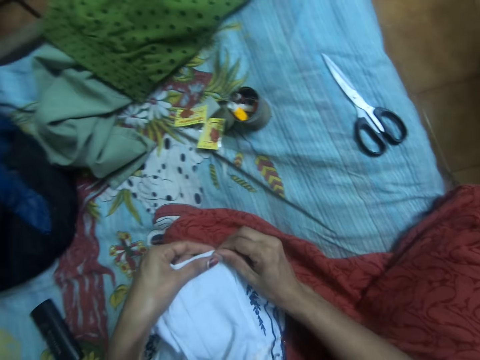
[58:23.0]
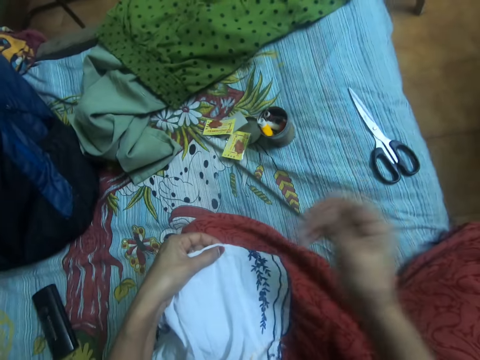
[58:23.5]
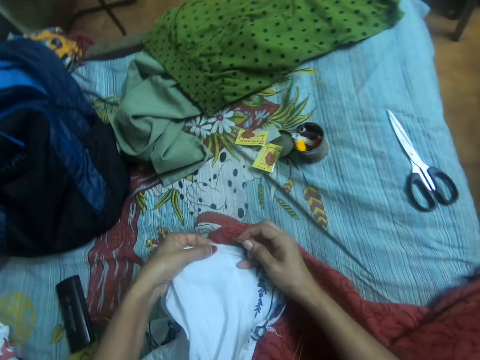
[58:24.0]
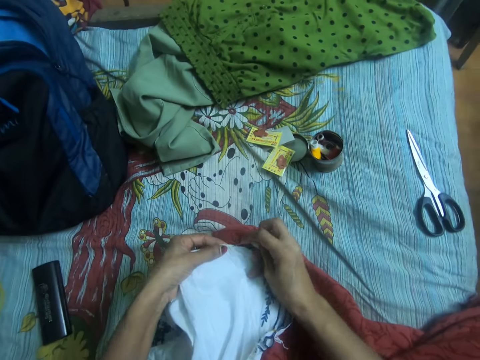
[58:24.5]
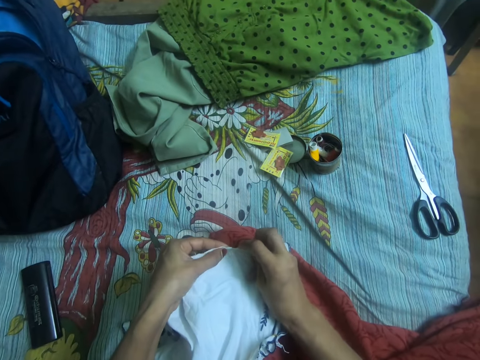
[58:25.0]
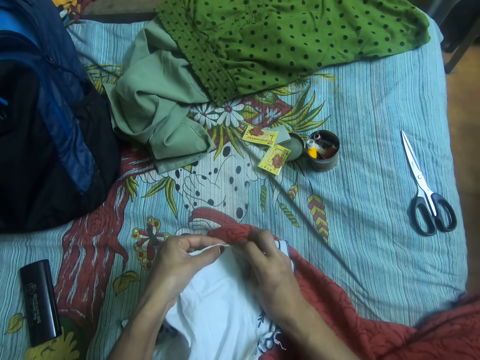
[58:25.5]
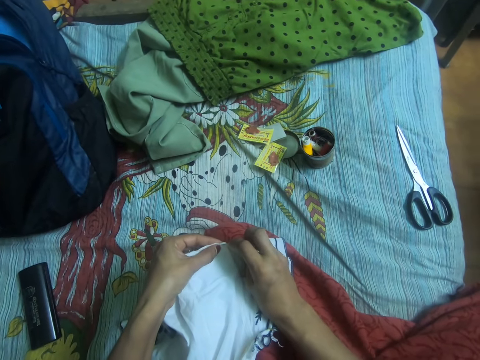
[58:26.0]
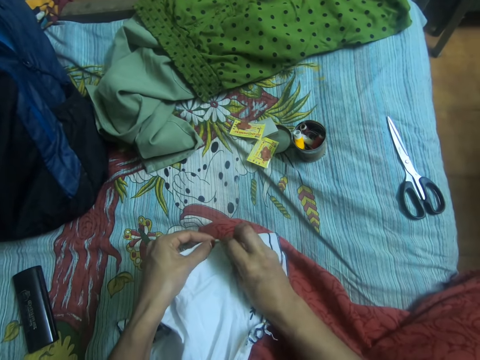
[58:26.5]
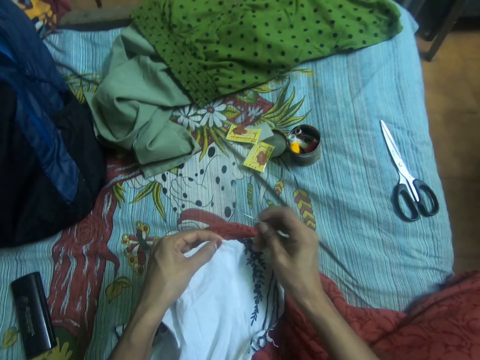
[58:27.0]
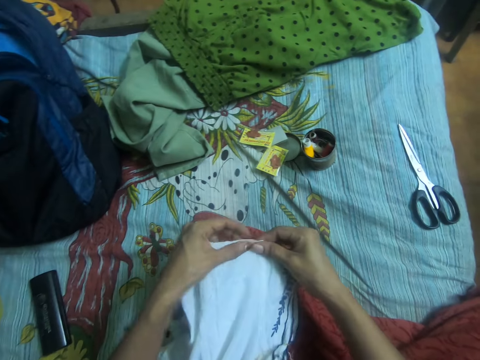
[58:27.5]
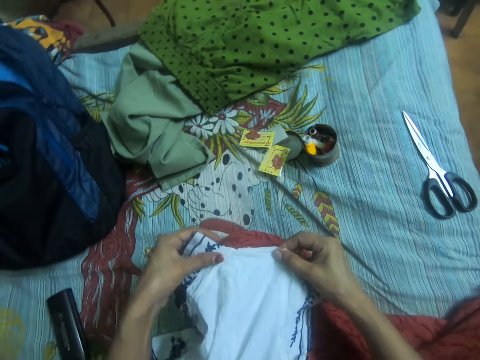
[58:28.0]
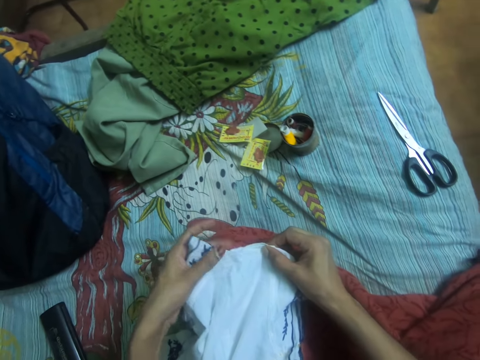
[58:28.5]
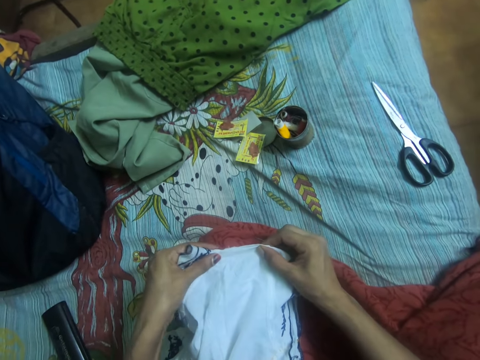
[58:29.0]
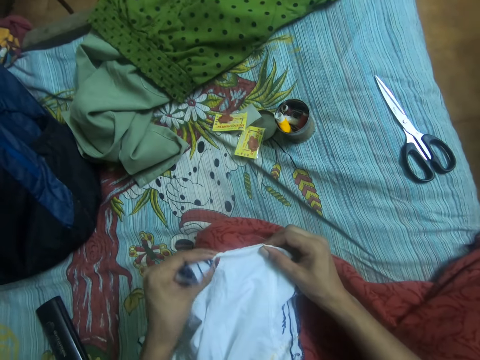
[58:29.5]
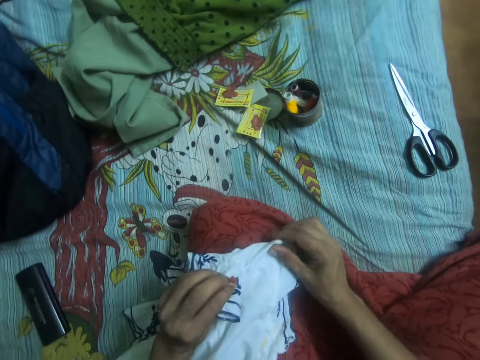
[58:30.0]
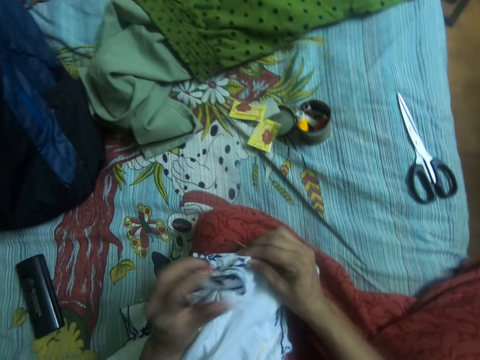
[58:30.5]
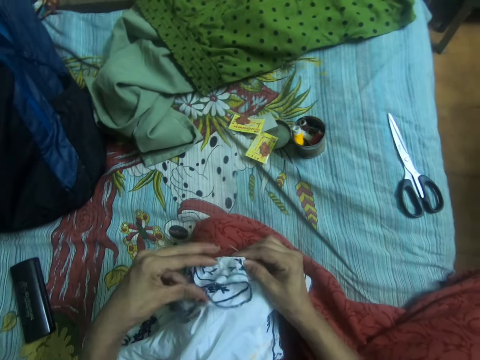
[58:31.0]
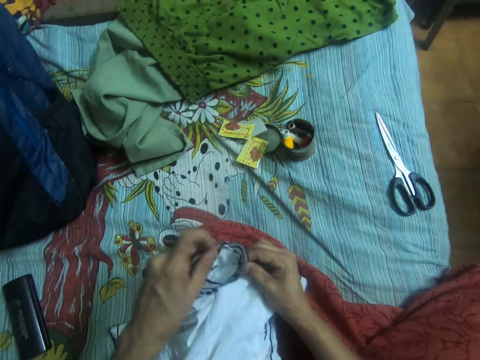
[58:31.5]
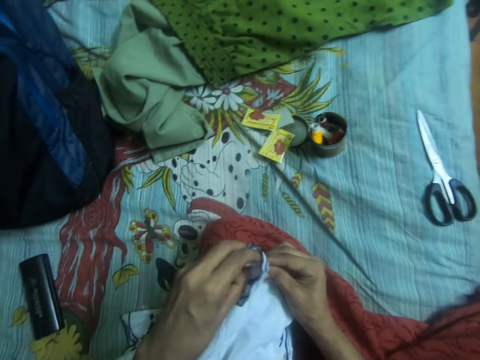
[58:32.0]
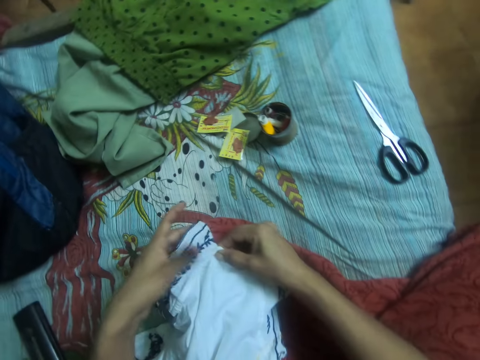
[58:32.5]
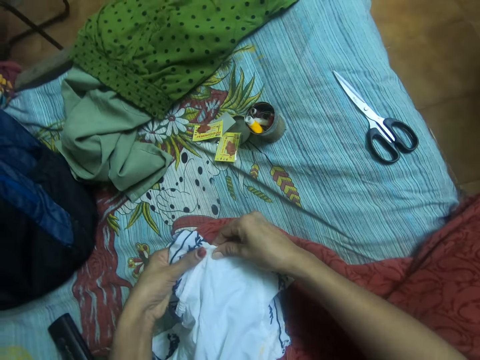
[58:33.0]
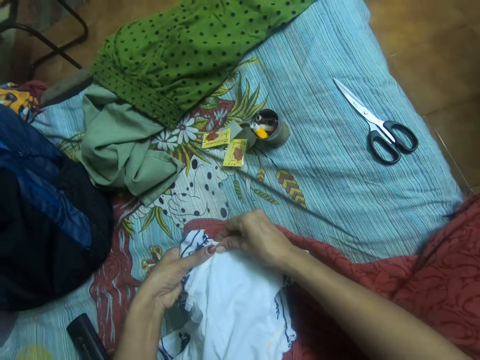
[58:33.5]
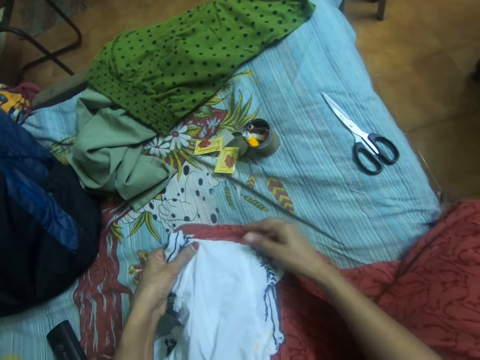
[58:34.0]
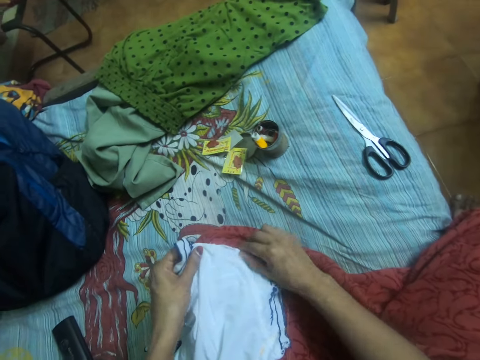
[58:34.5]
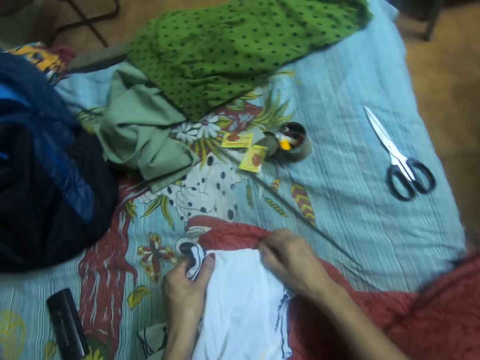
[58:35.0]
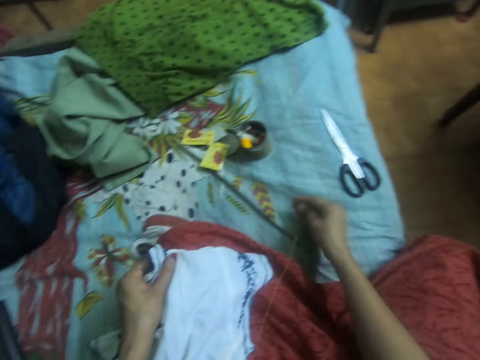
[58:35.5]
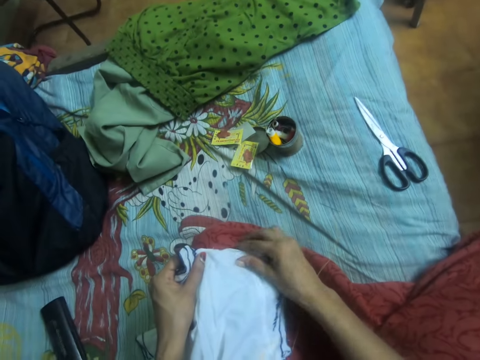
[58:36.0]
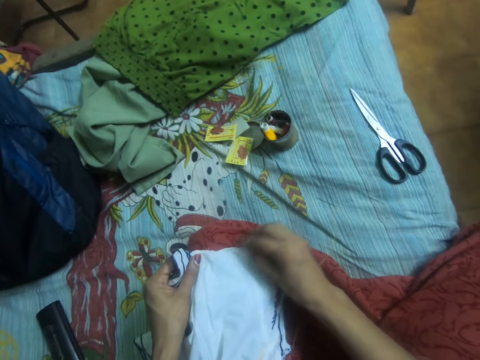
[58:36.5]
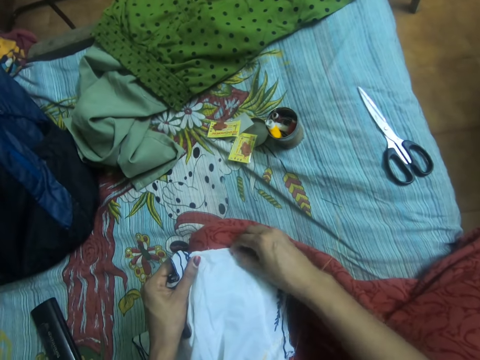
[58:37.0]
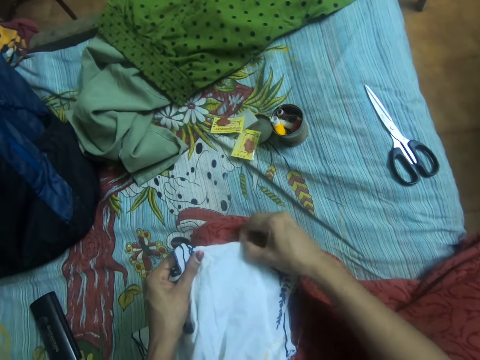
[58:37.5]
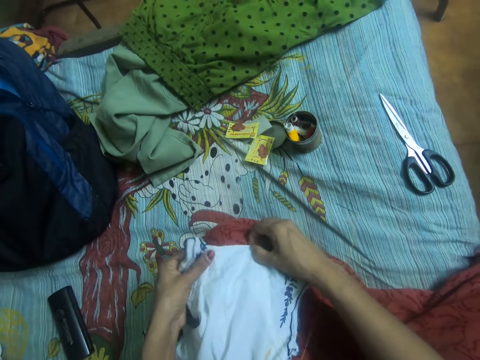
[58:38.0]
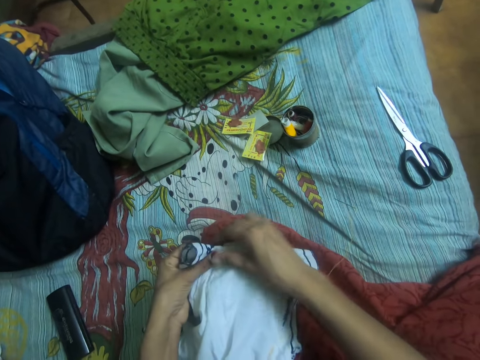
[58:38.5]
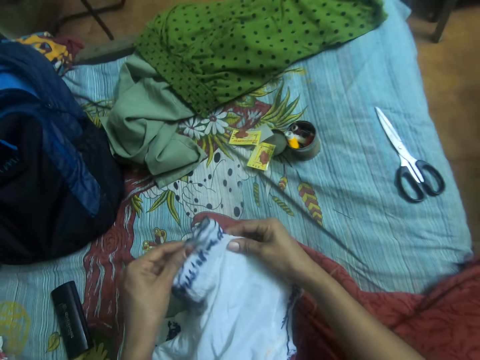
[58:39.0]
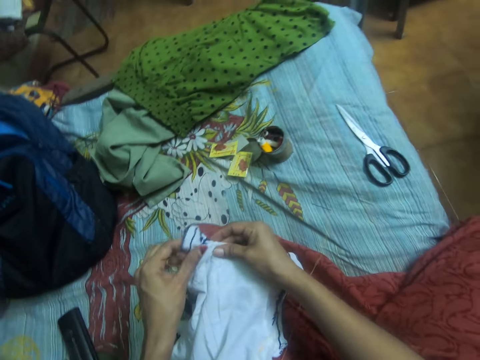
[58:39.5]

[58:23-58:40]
The camera wearer touches the cloth with the needle. She adjusts the cloth on her cloth with both hands. She straightens the cloth. She drops the needle with the thread on the bed. She adjusts the cloth on her cloth with both hands.

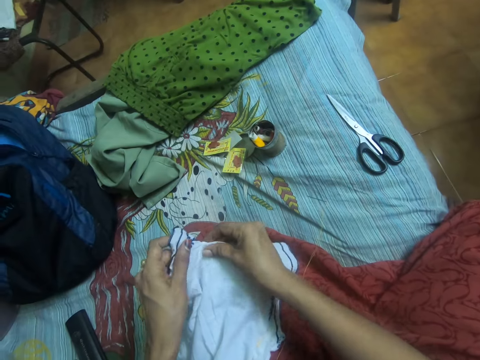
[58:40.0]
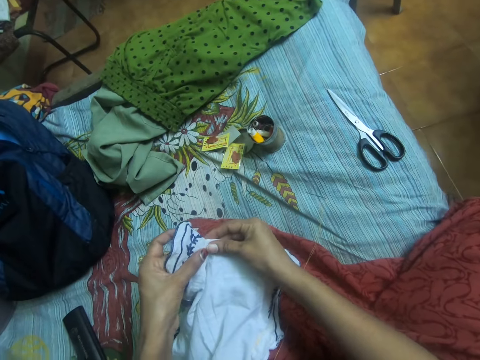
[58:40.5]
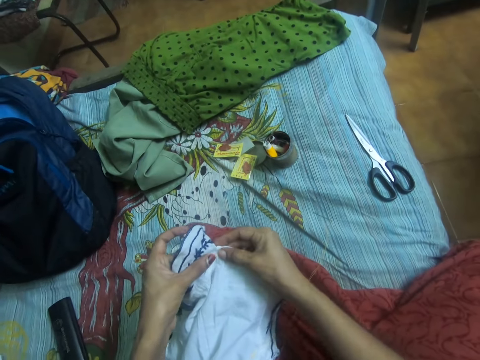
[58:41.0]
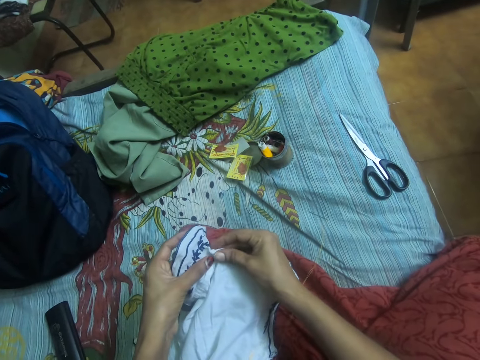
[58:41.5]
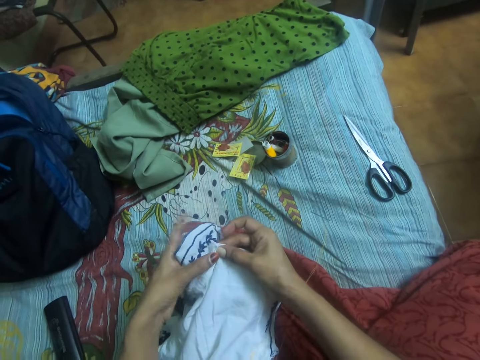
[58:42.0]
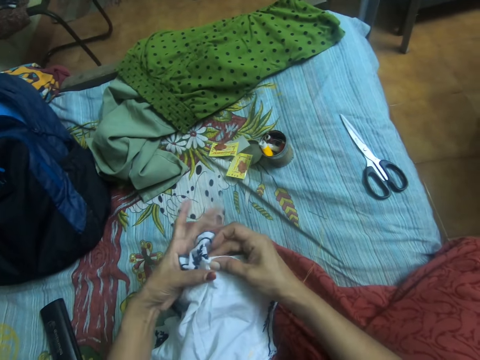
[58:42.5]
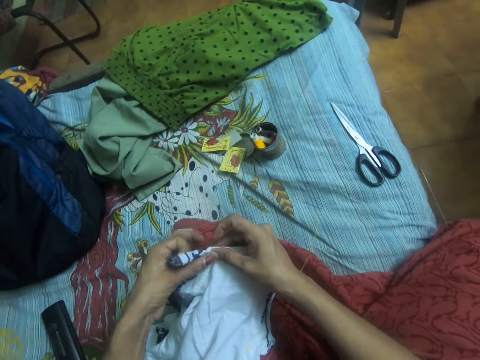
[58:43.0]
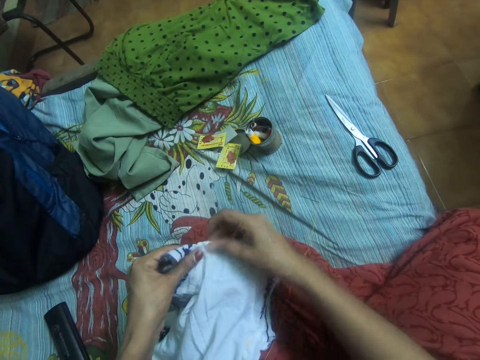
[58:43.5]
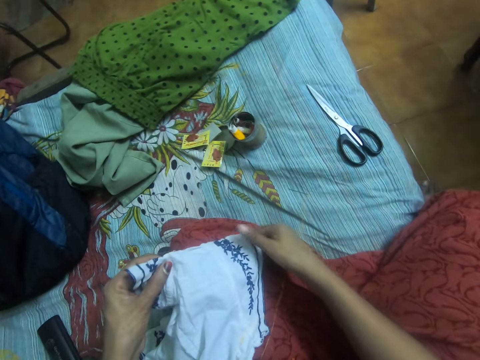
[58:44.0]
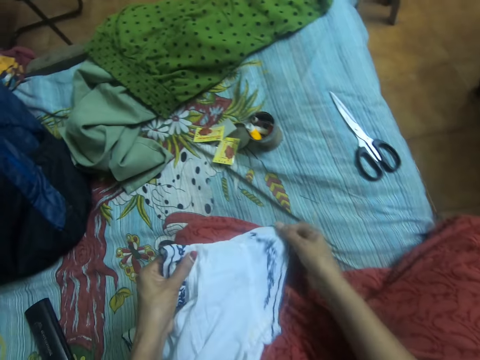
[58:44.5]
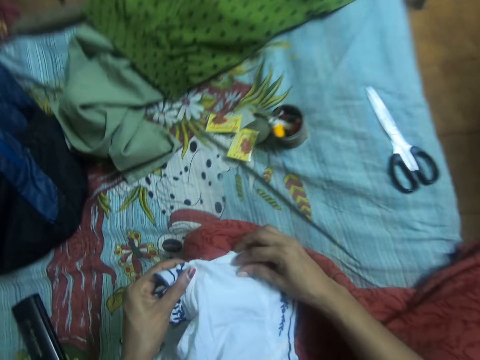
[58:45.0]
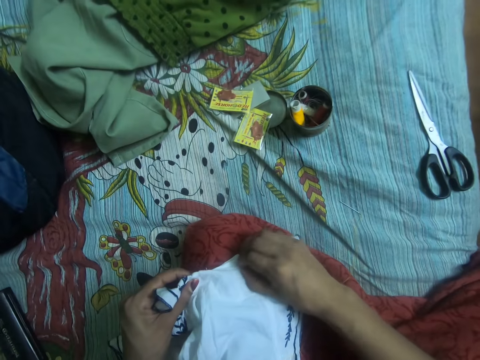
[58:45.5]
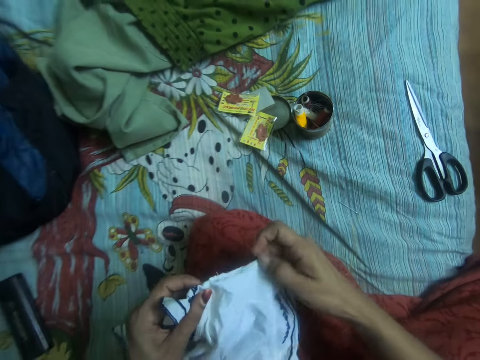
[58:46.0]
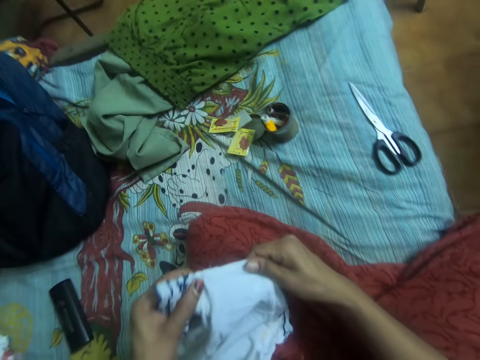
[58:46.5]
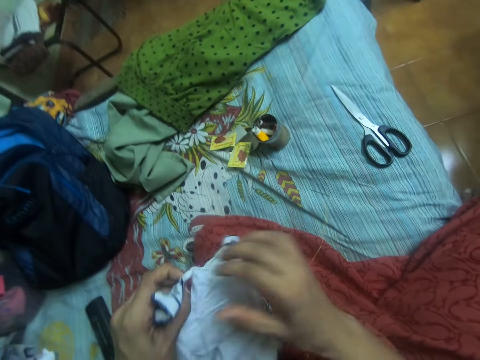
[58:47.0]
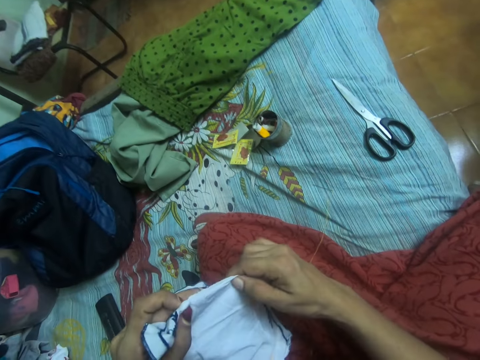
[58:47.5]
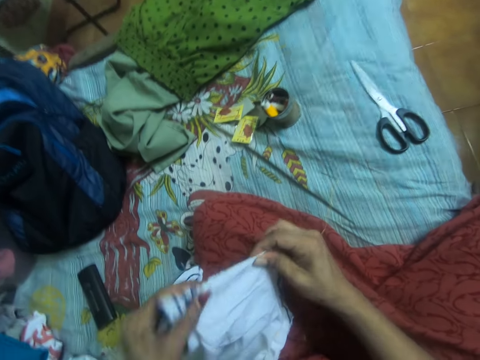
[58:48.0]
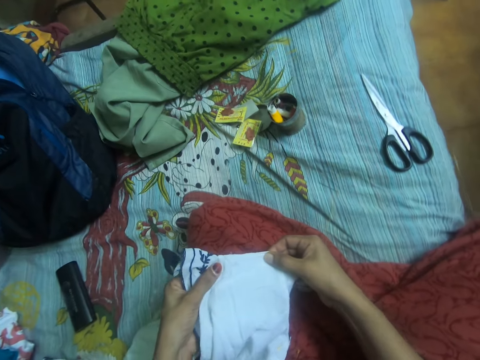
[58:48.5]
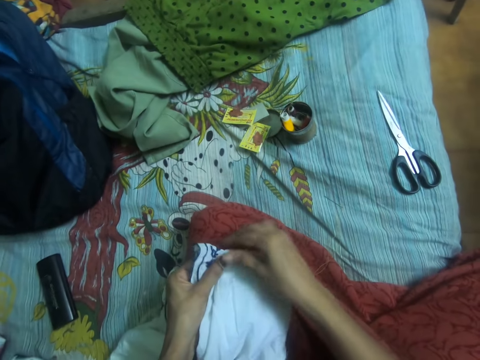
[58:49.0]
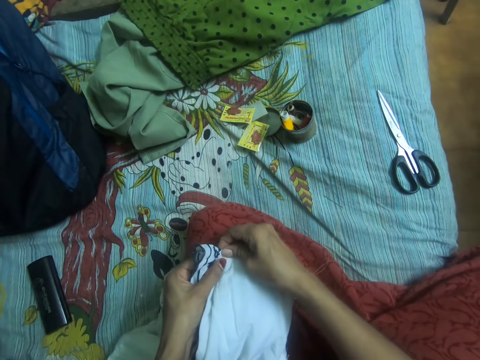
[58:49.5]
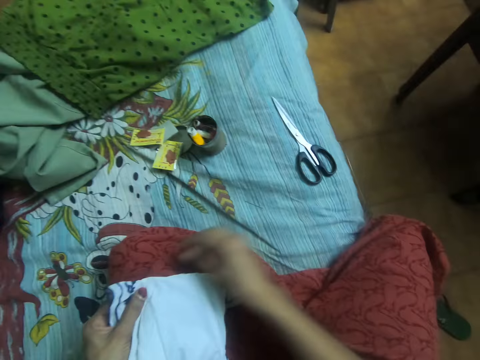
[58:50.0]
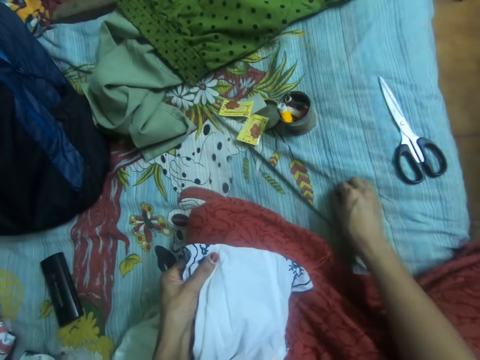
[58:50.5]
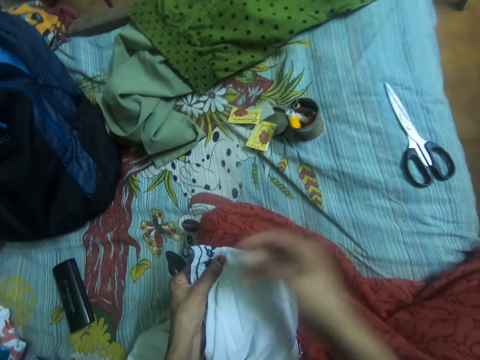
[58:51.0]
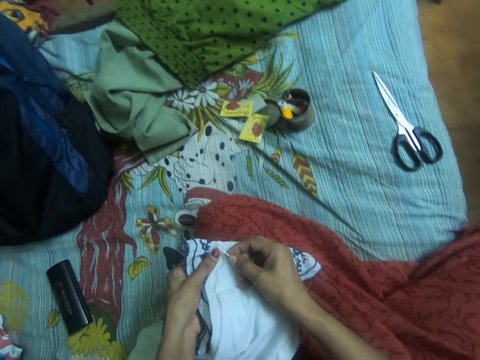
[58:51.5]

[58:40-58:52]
The camera wearer picks up the needle together with the thread from the bed.
